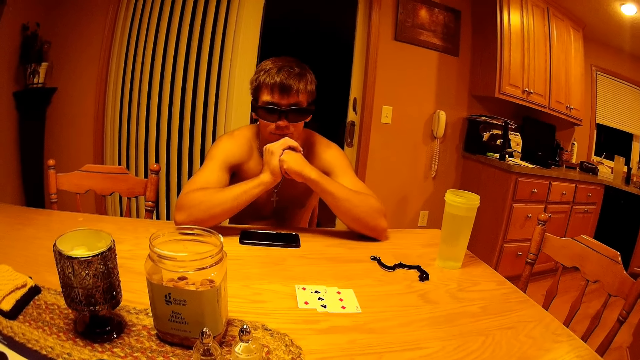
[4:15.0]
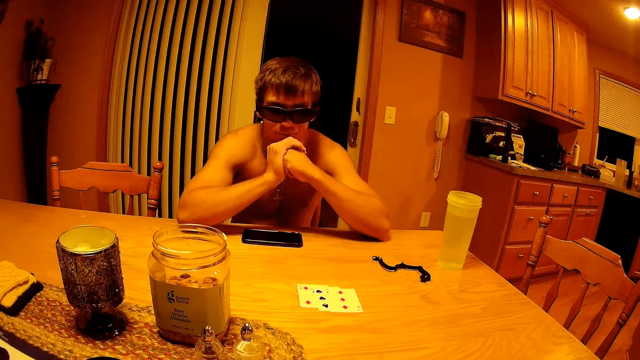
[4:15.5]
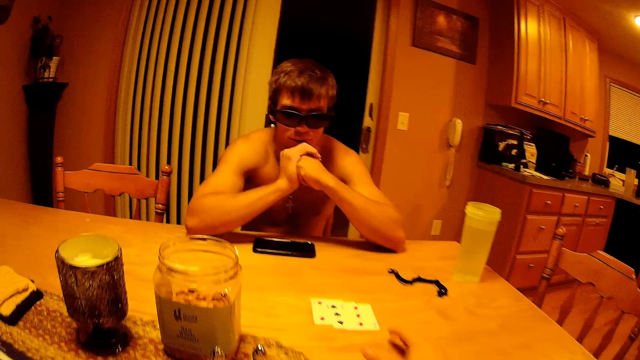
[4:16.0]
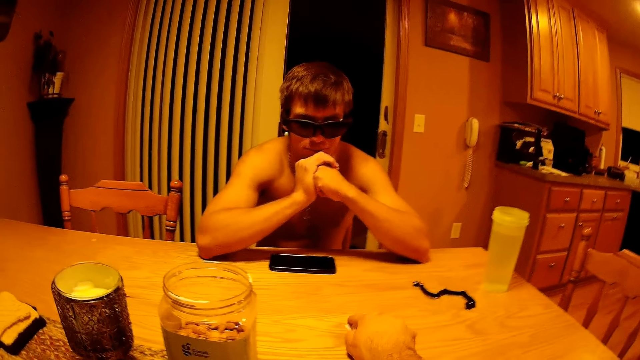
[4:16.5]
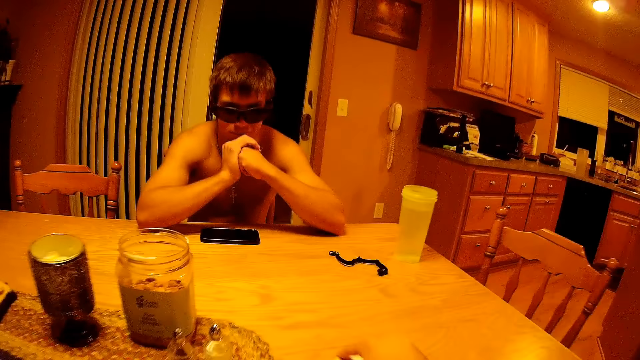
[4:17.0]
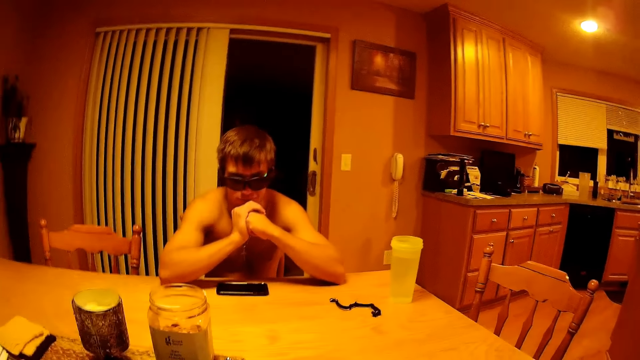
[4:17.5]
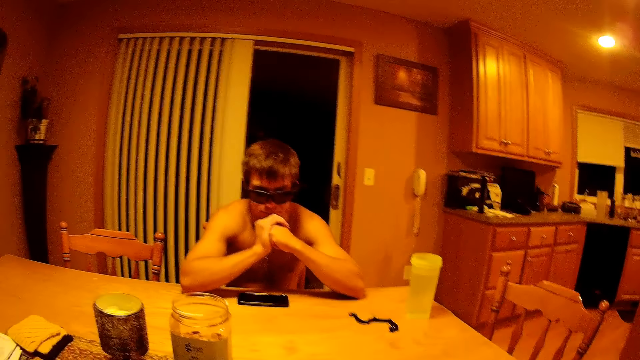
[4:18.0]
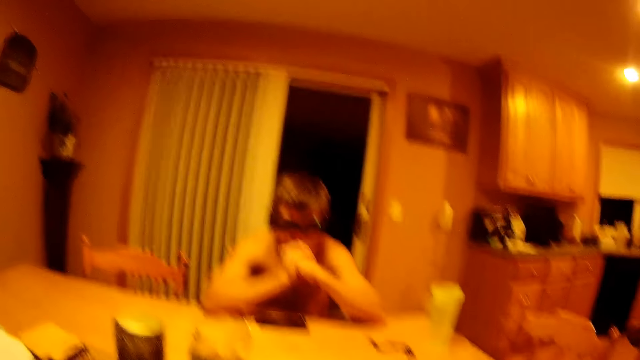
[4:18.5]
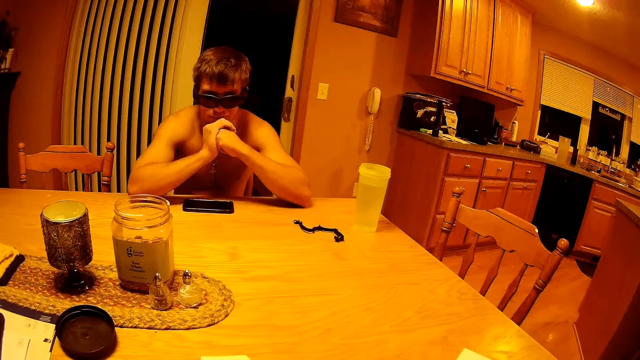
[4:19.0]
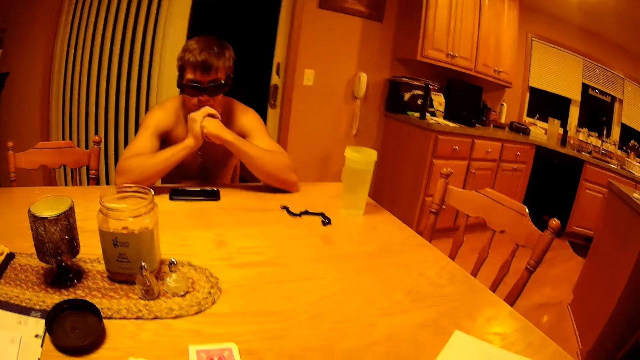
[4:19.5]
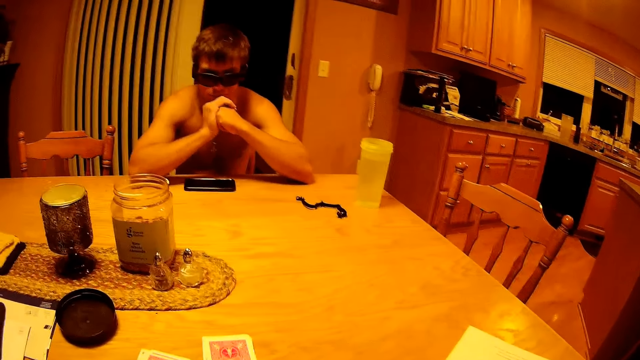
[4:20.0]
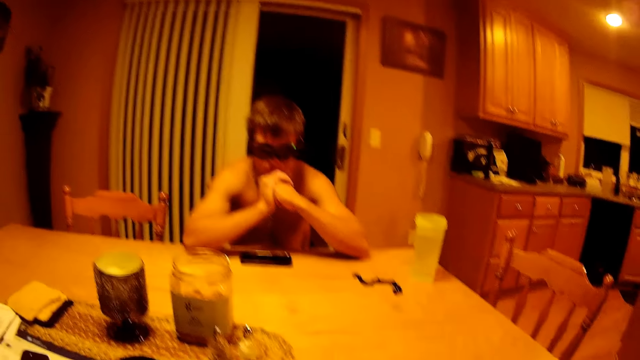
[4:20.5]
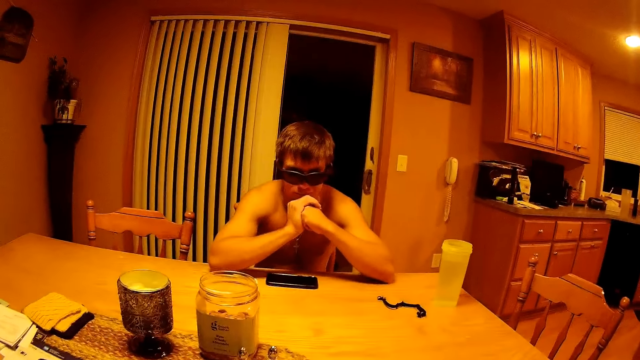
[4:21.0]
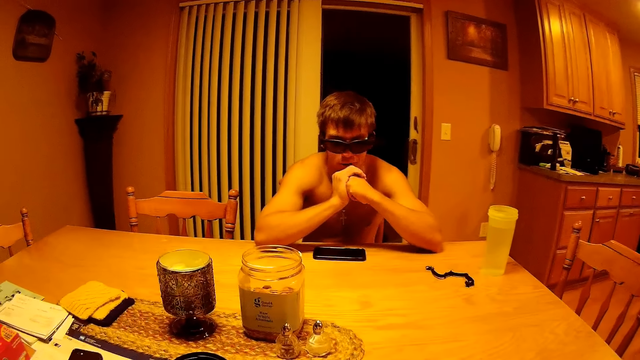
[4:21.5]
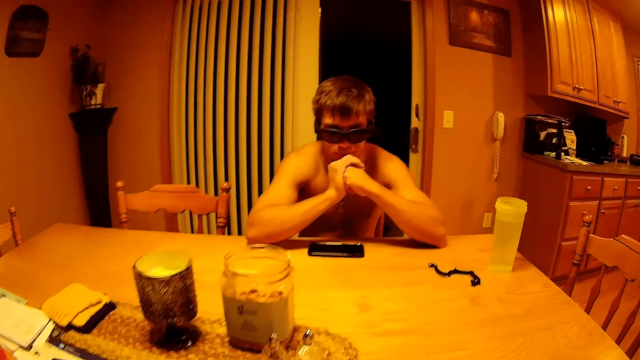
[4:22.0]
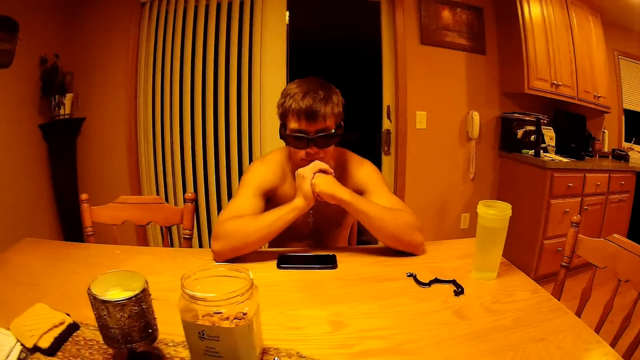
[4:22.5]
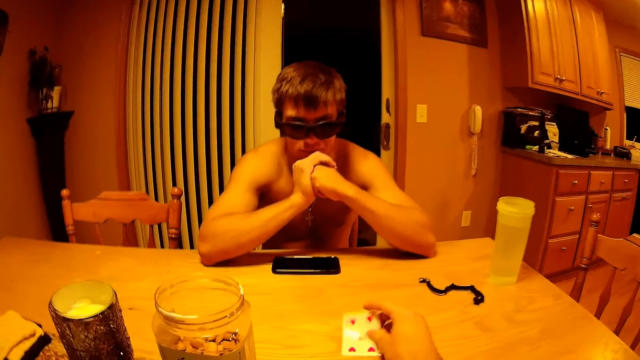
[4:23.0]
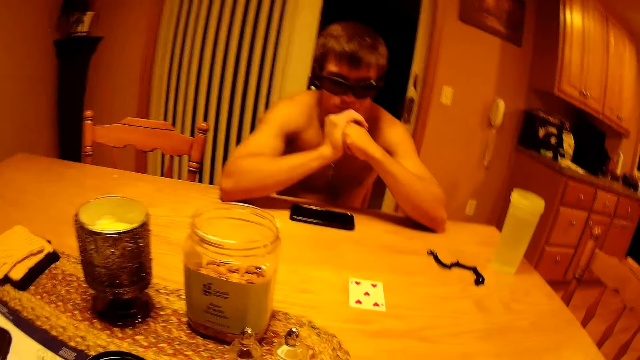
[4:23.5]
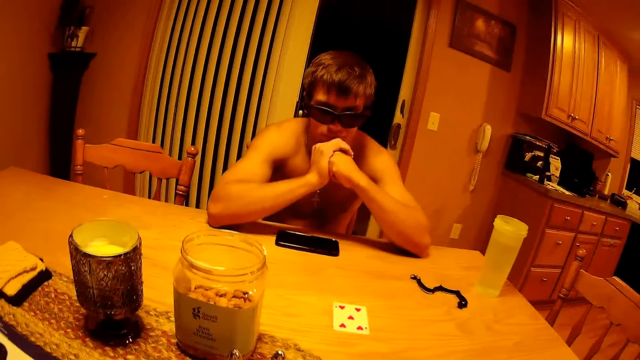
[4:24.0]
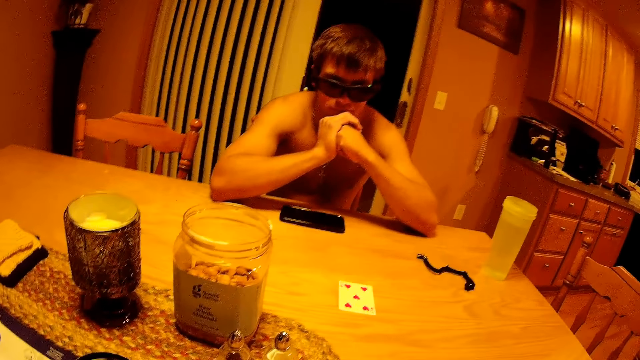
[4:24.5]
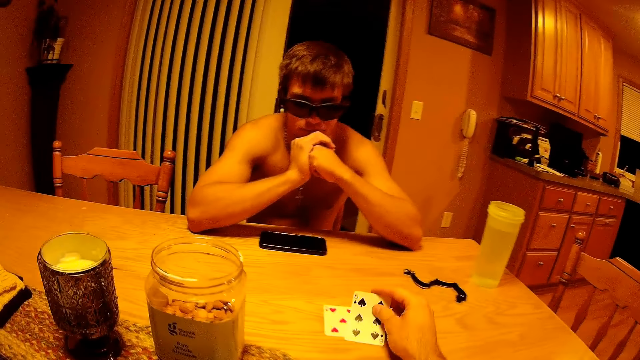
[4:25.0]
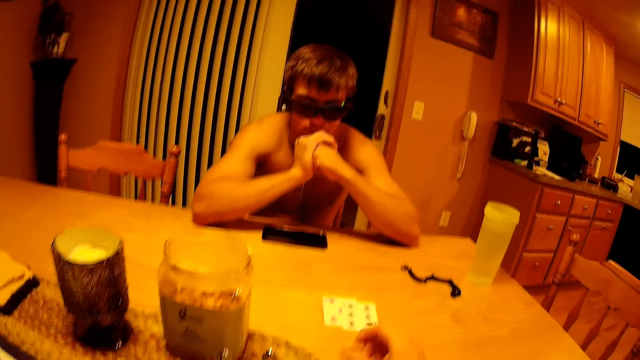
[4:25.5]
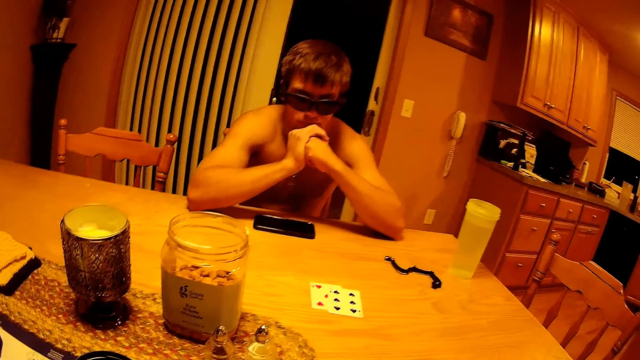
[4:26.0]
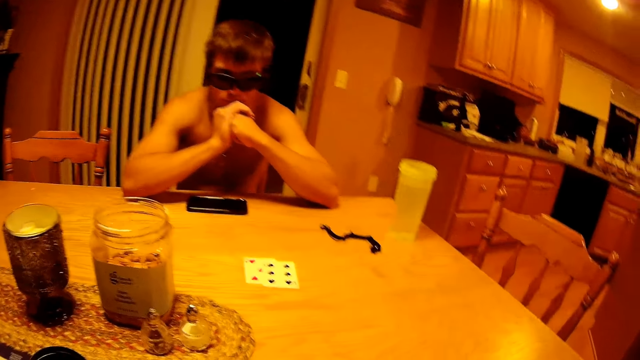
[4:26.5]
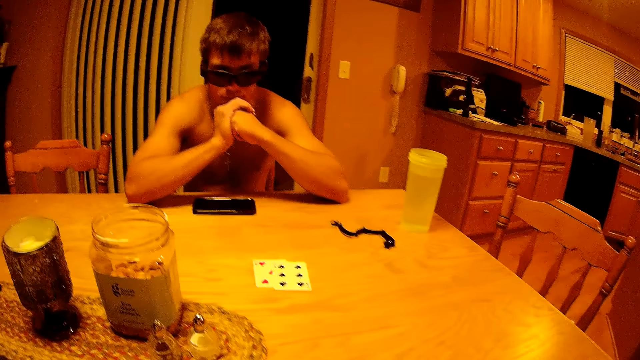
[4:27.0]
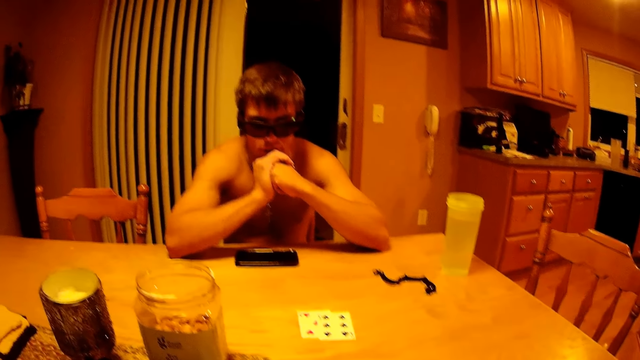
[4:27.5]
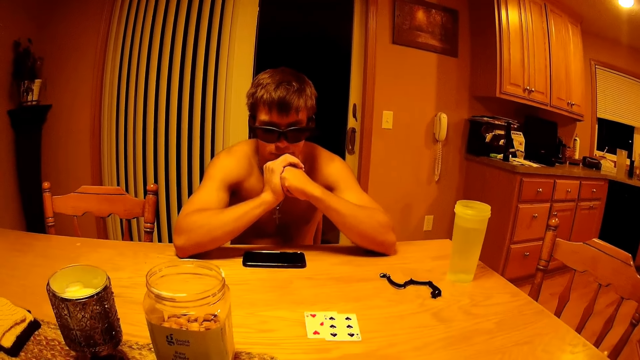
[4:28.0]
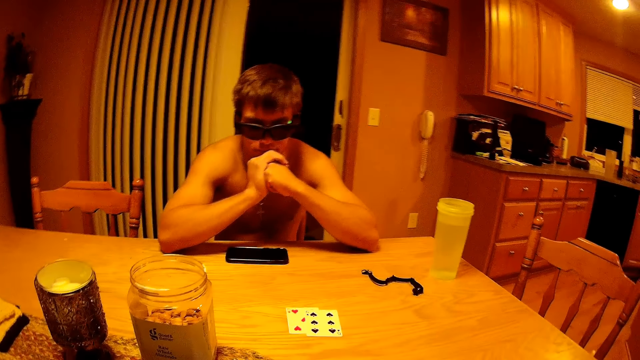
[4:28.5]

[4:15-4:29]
A man shakes his head. The camera wearer picks the cards from the table. They put a card on the table. They look at the card on the table. They put a card on the table. They shuffle the cards.

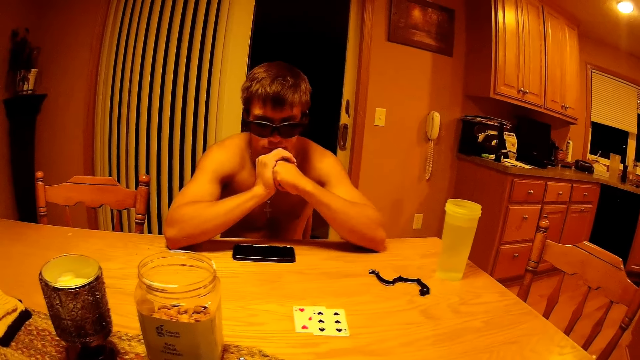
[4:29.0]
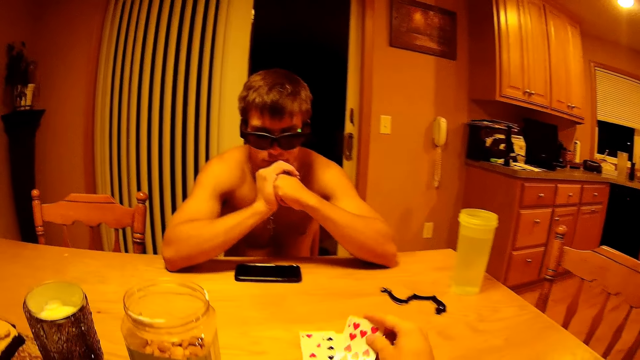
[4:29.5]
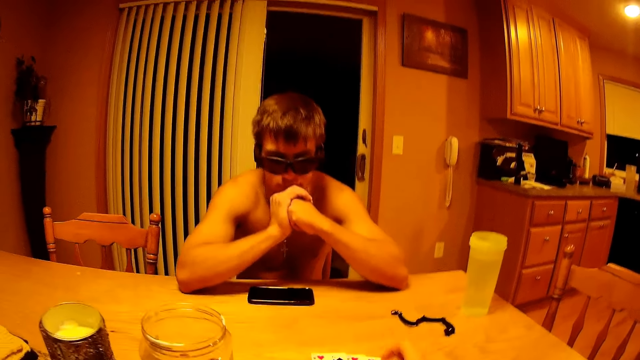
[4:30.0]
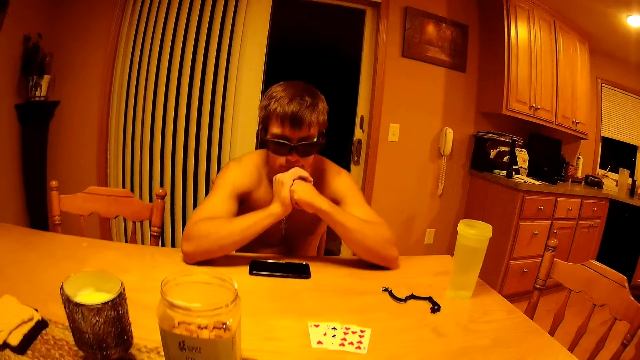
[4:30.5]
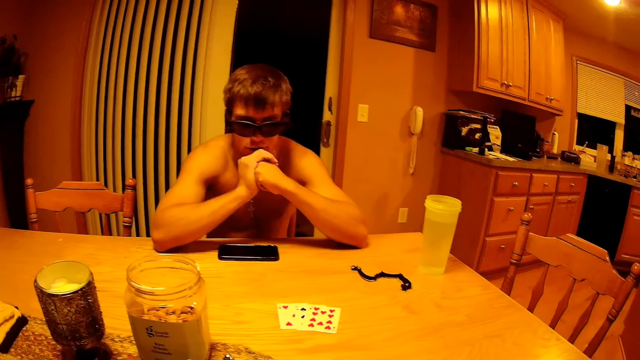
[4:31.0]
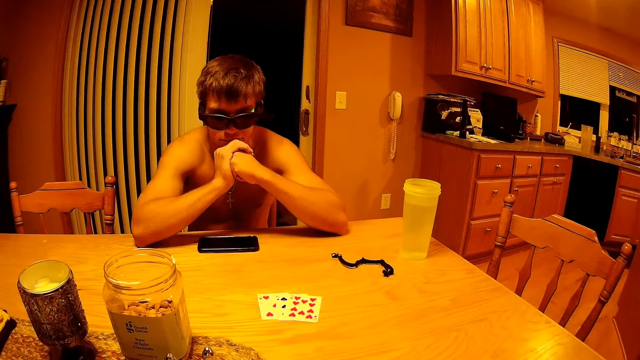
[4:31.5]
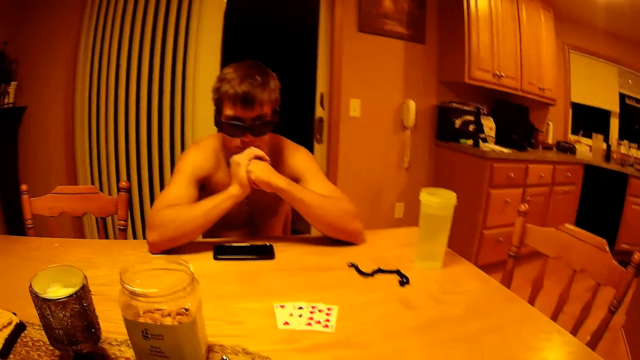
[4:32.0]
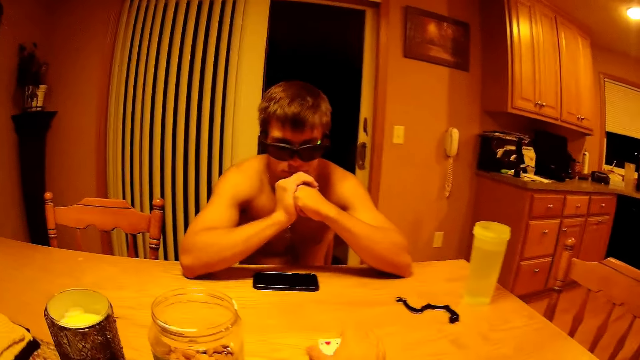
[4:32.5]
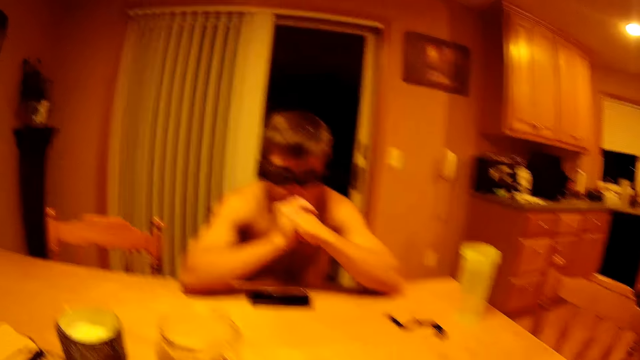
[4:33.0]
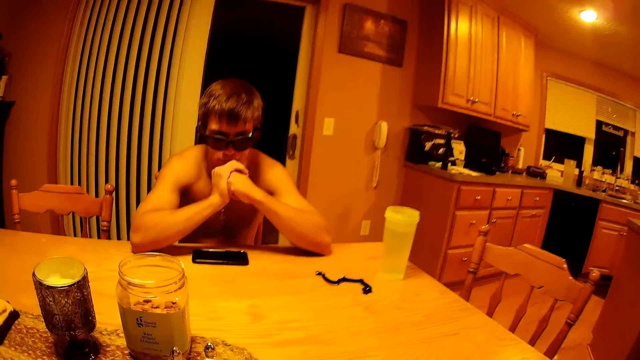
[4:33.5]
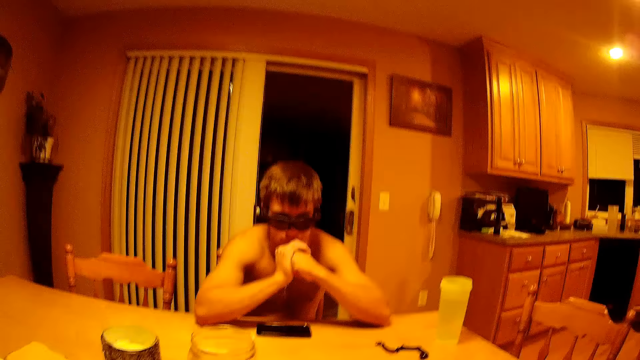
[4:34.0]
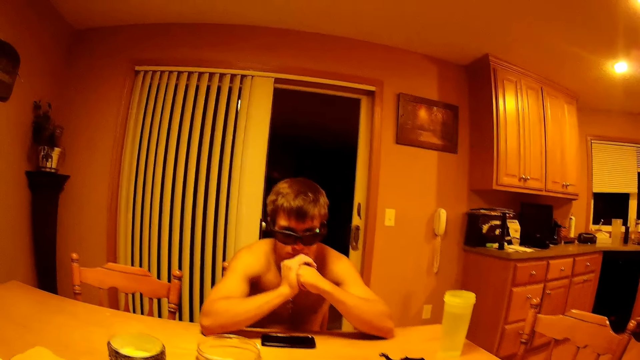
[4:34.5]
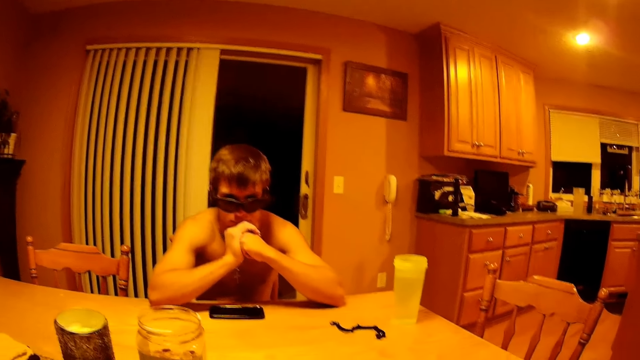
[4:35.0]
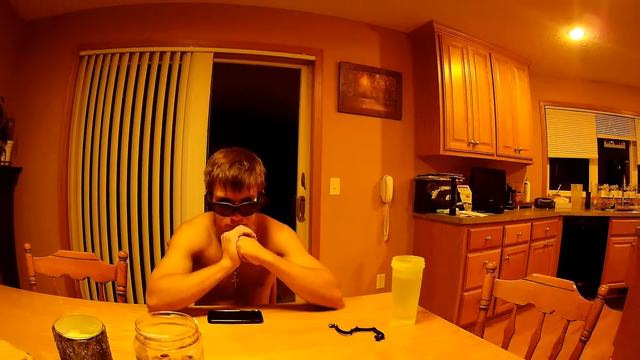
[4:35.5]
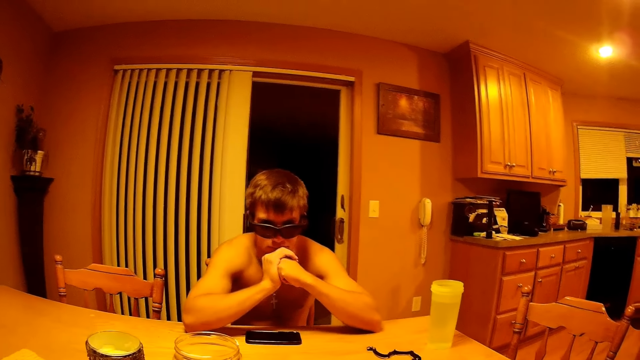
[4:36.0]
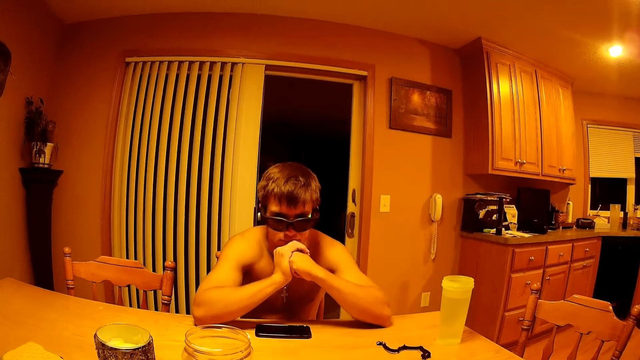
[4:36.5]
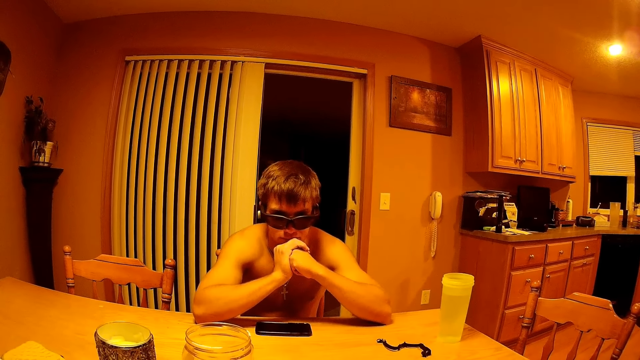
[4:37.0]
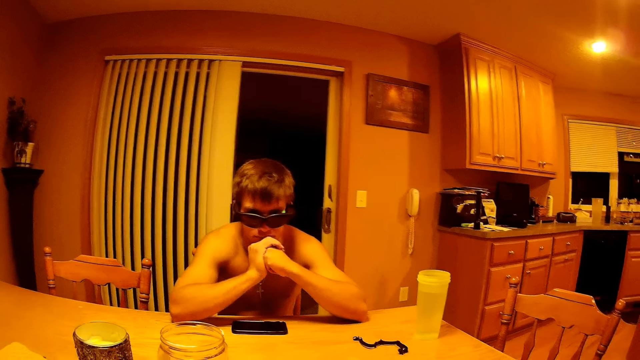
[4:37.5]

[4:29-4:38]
The camera wearer puts a card on the table. They talk to the man. They pick the cards from the table.
